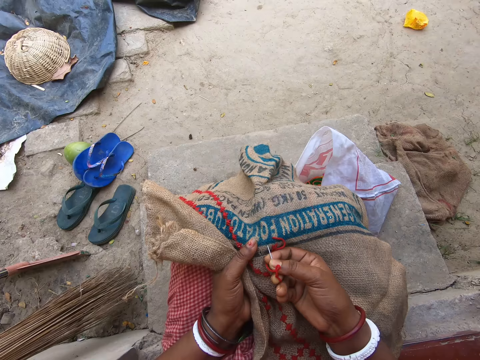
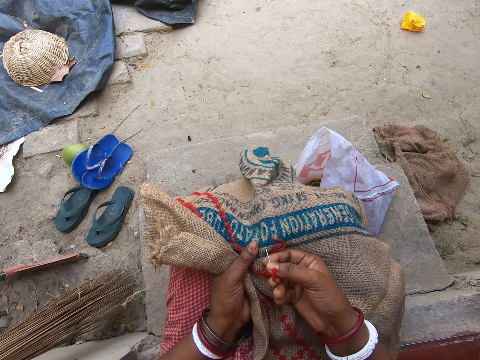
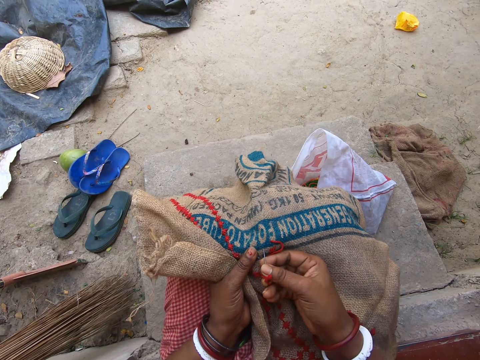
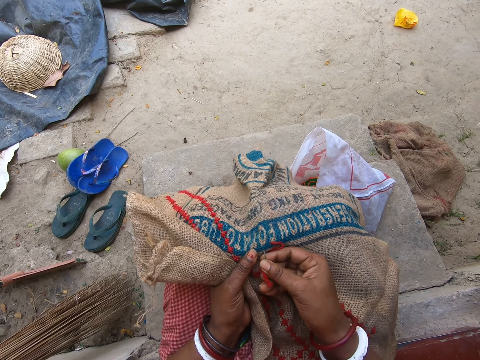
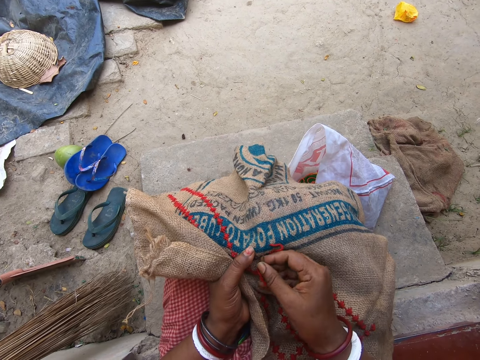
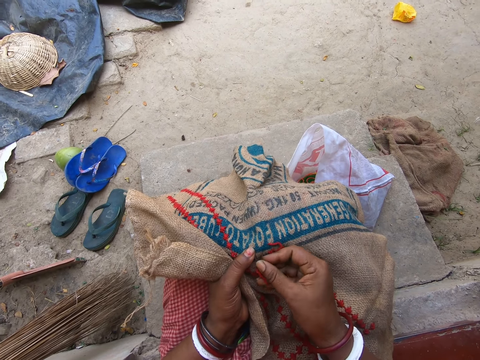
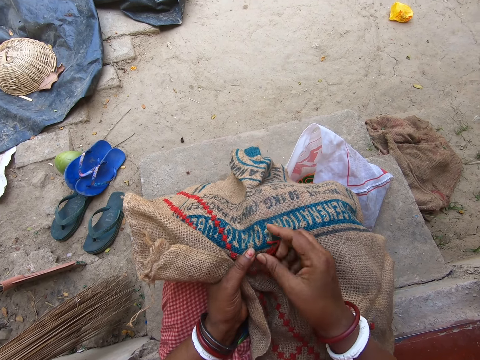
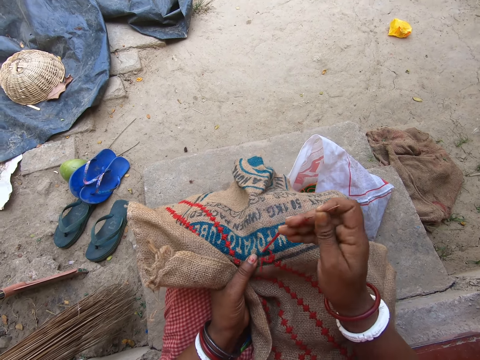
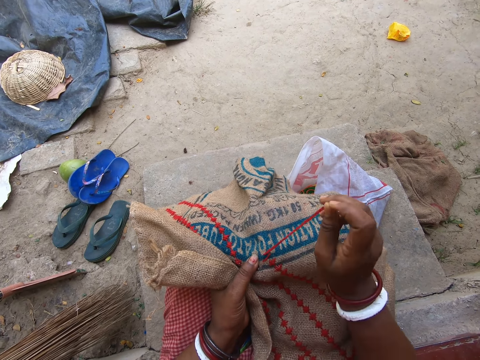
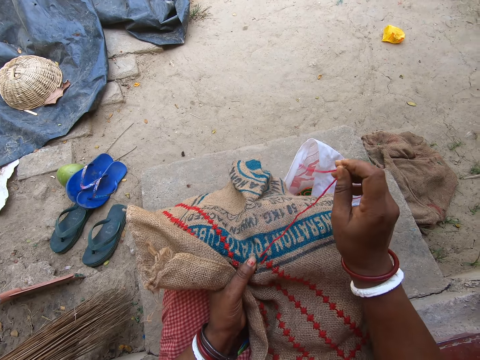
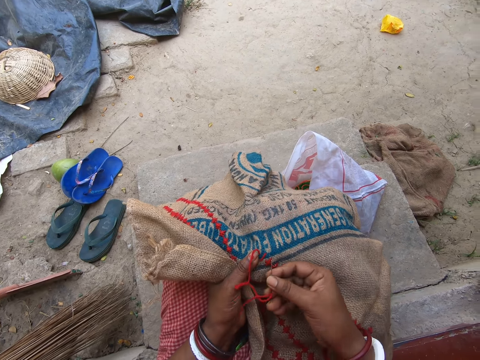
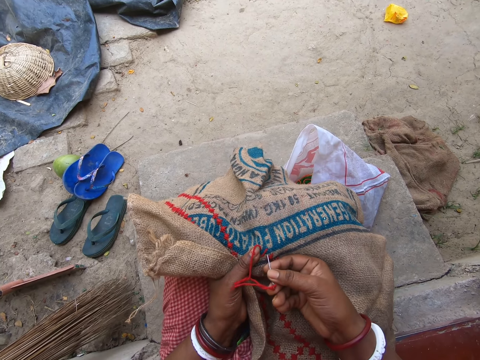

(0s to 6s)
The camera wearer sews on the sack in her left hand on her legs with the threaded needle in her right hand.

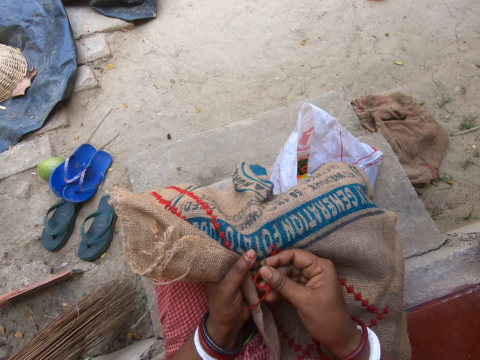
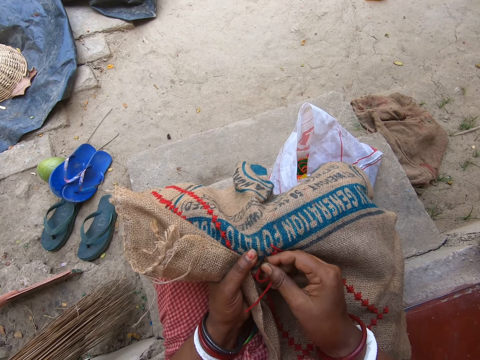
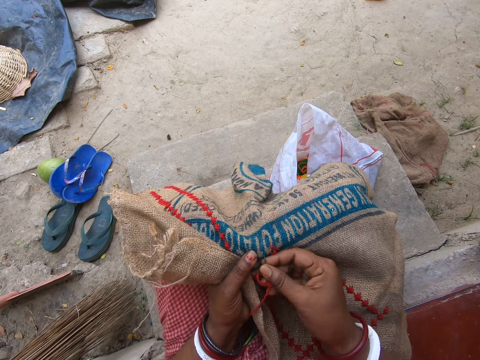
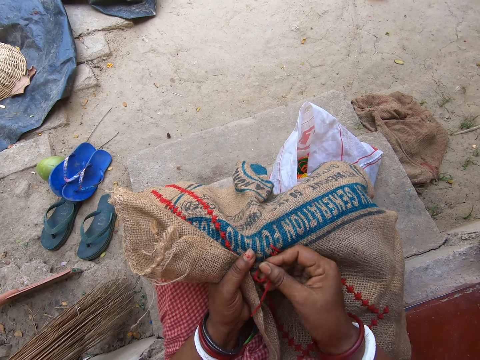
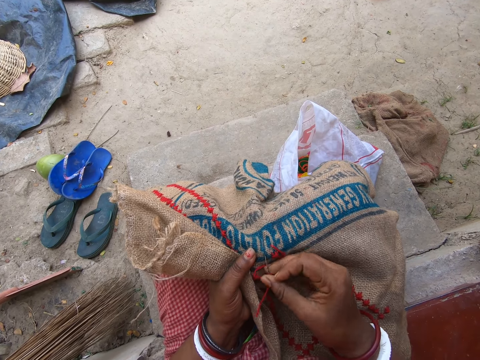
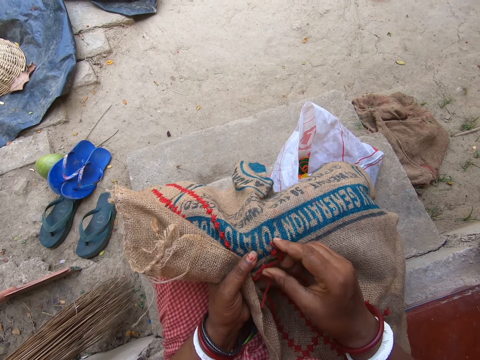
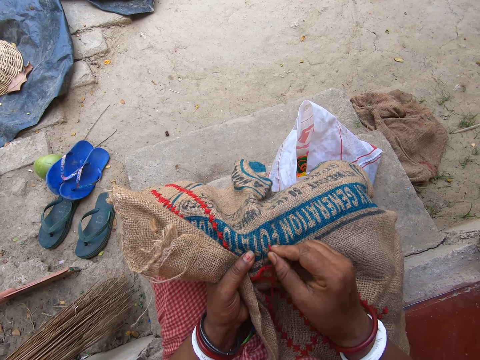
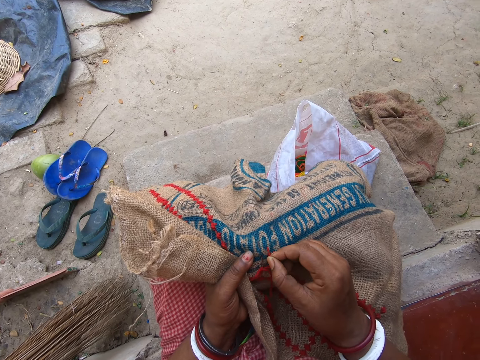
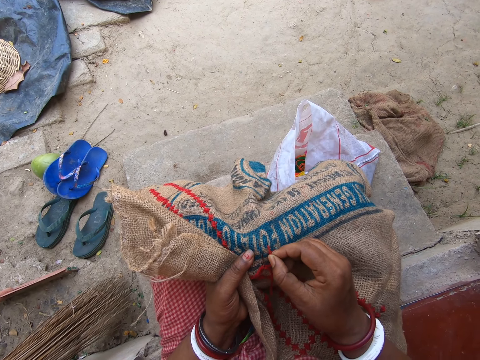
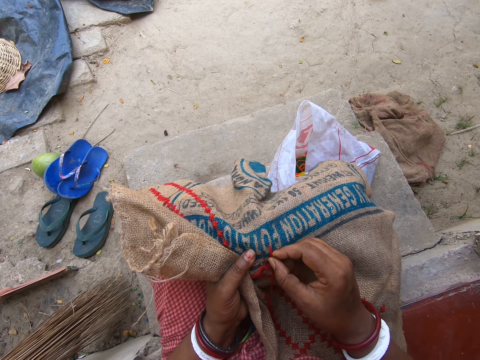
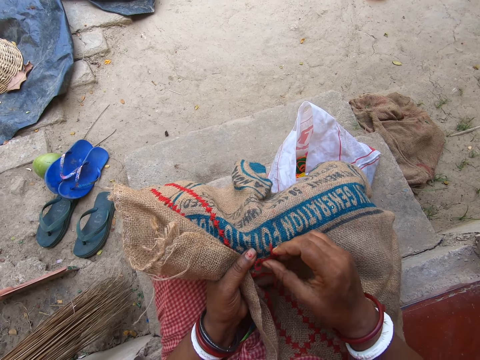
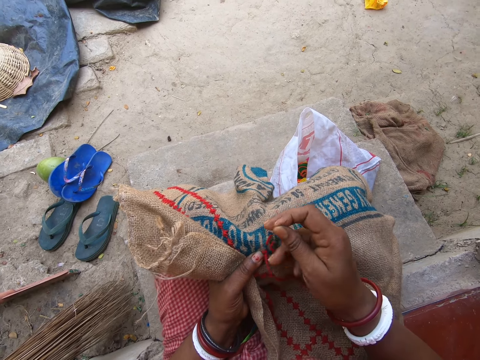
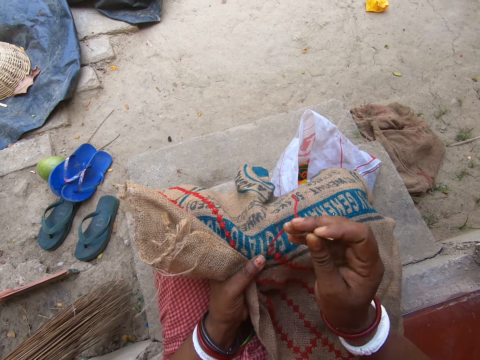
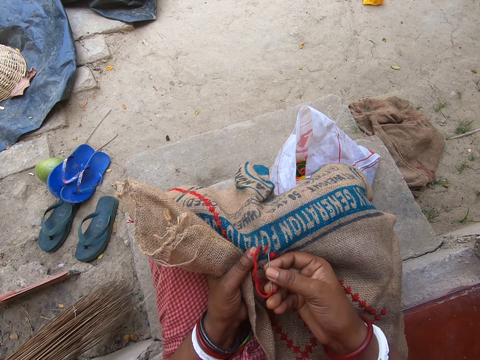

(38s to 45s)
The camera wearer knits the sack with the needle.

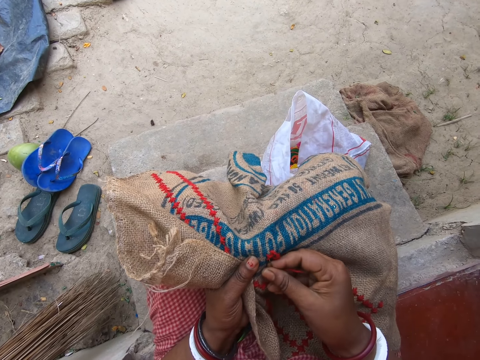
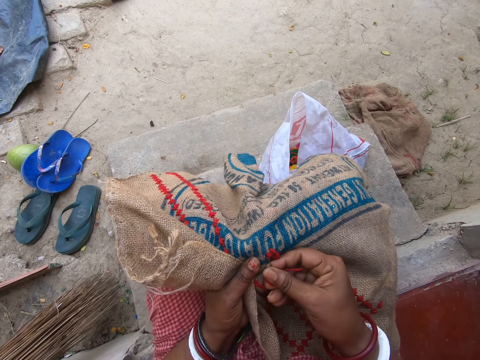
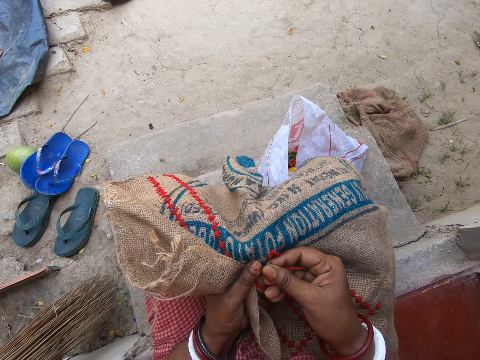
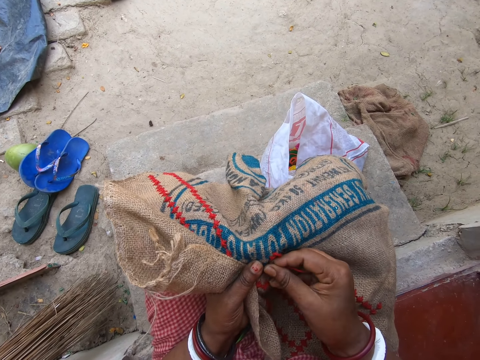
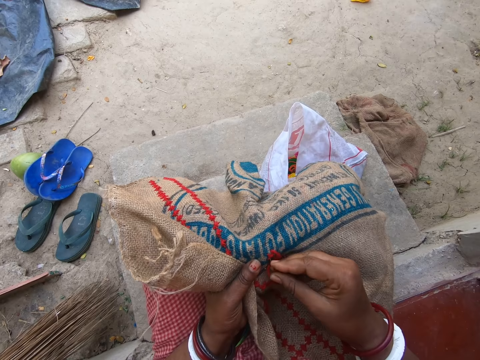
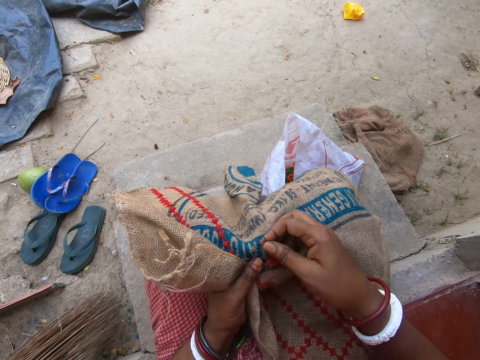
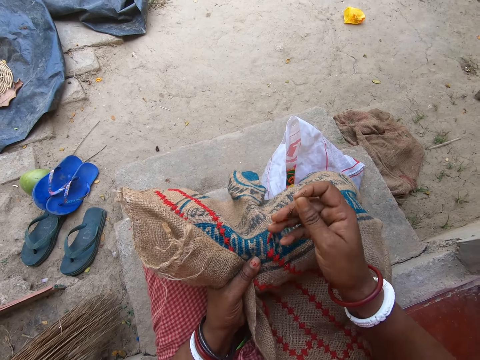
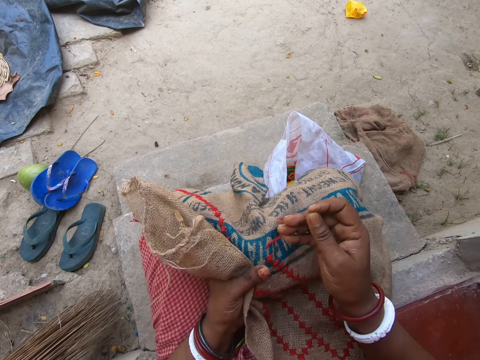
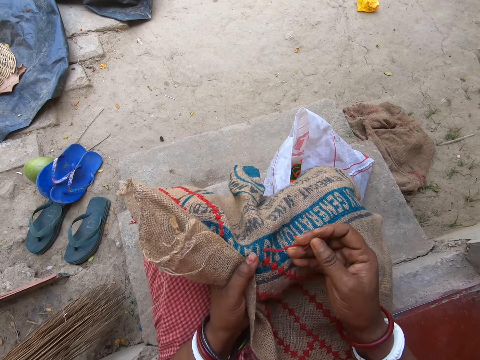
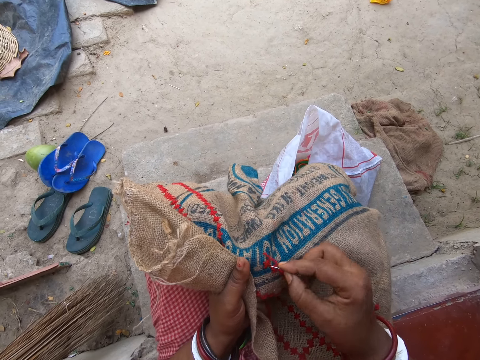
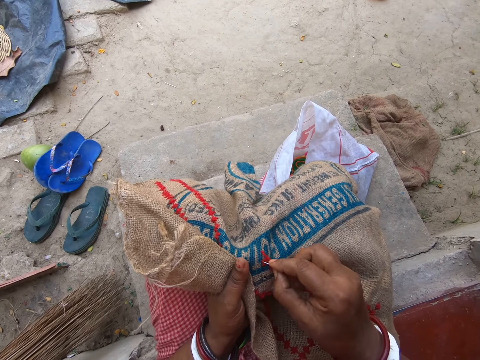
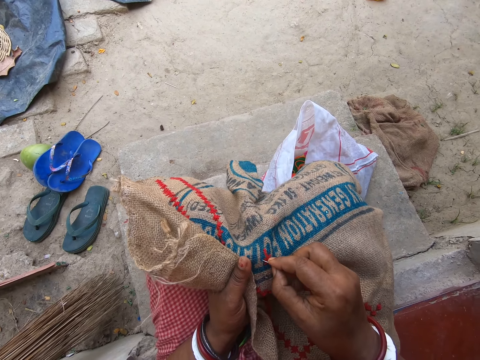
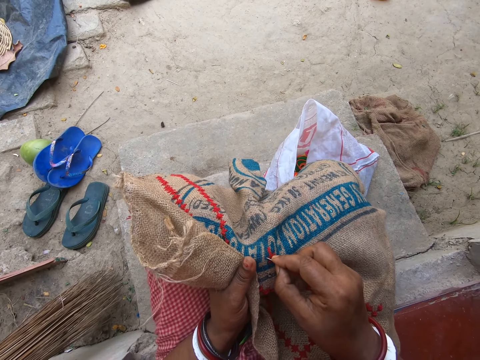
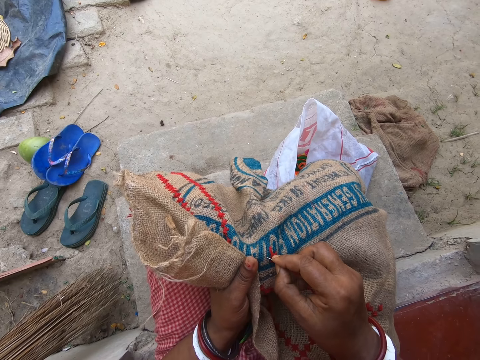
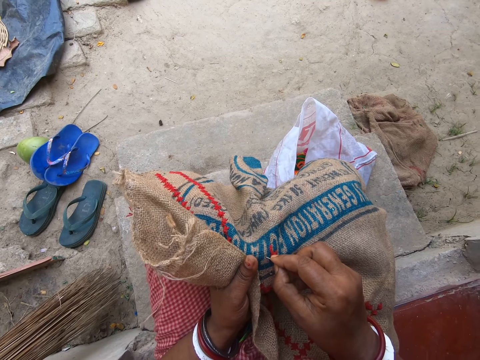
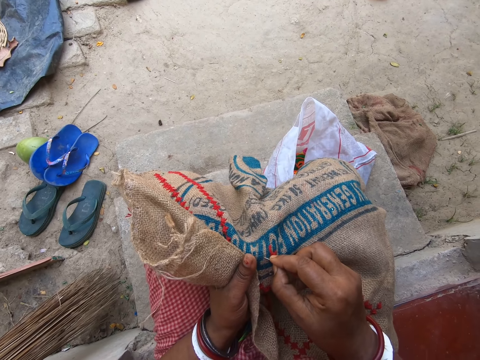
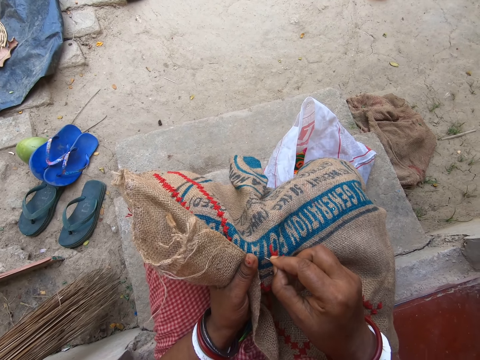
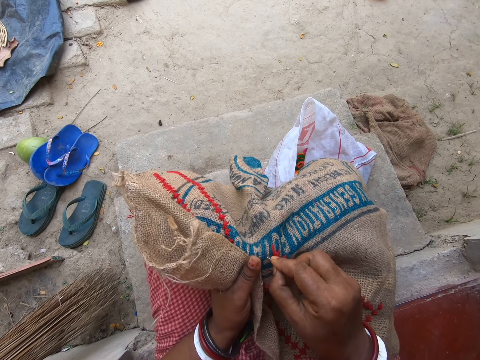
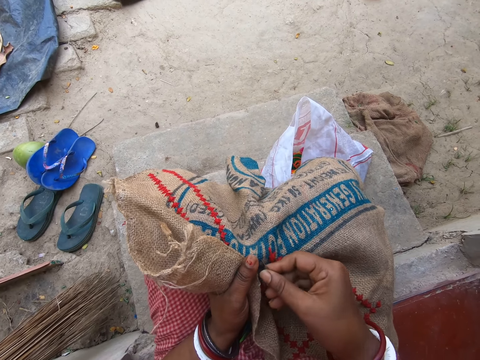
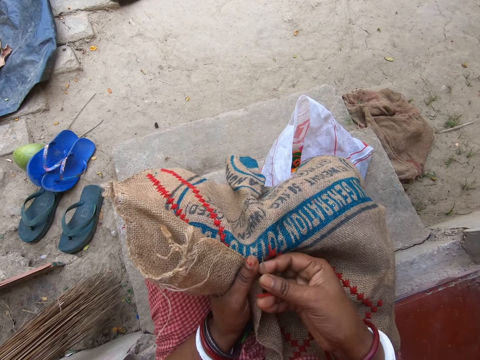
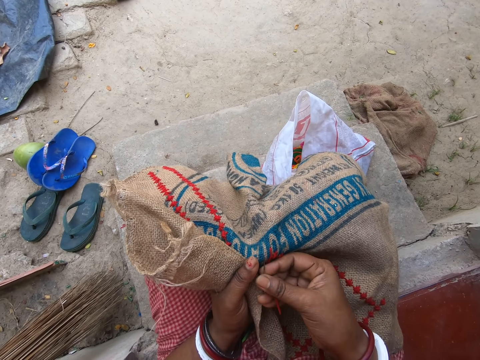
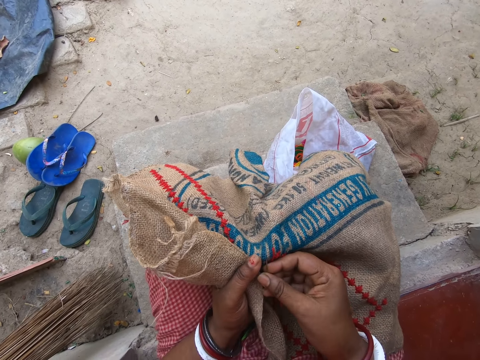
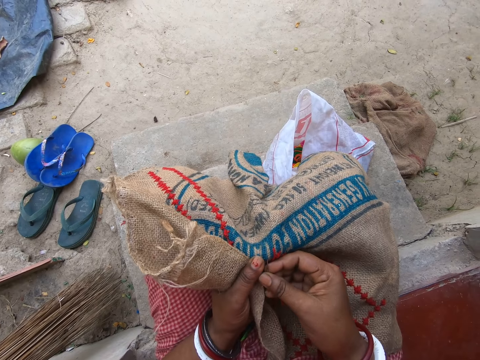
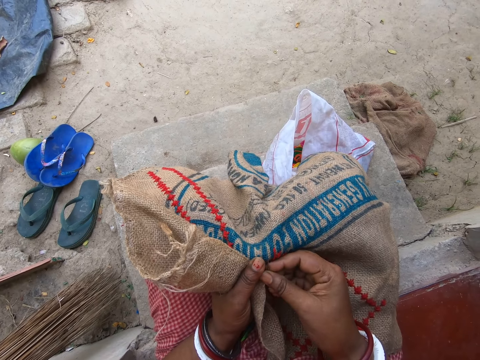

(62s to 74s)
The camera wearer talks to a woman. They knit the sack with the needle.

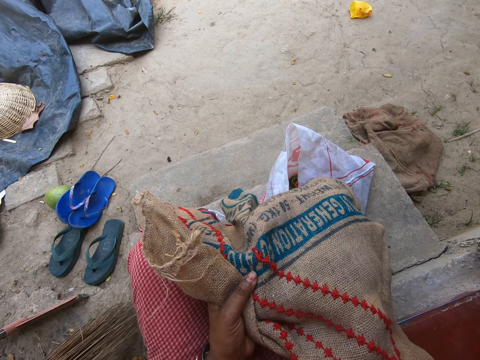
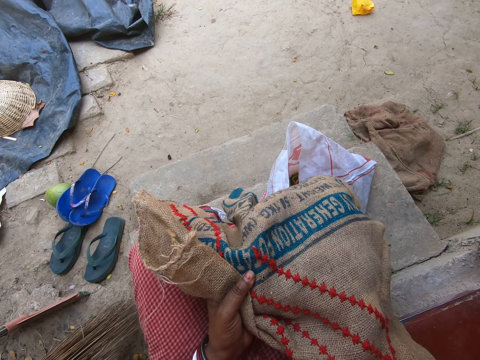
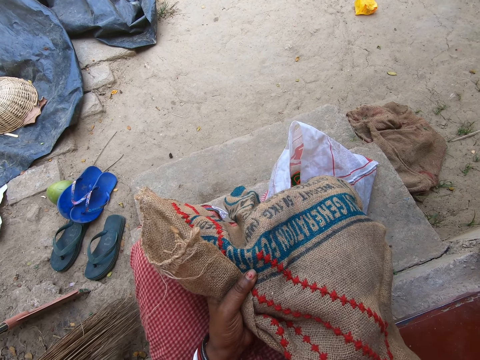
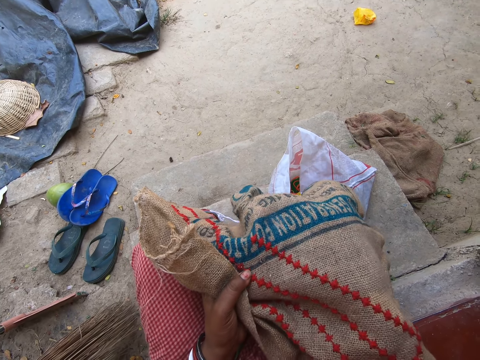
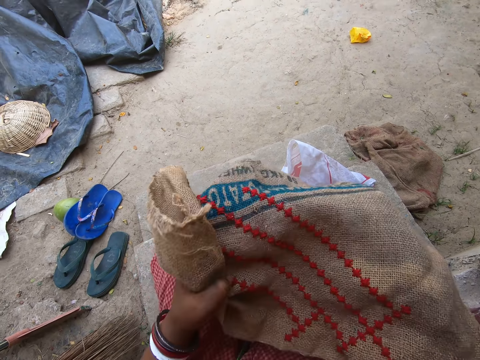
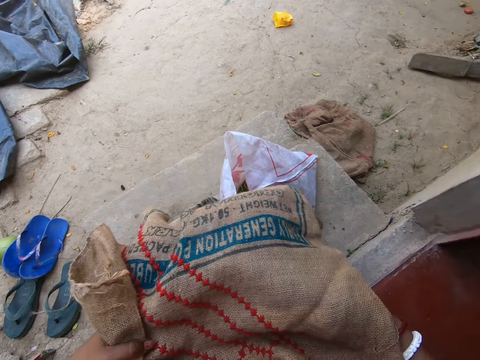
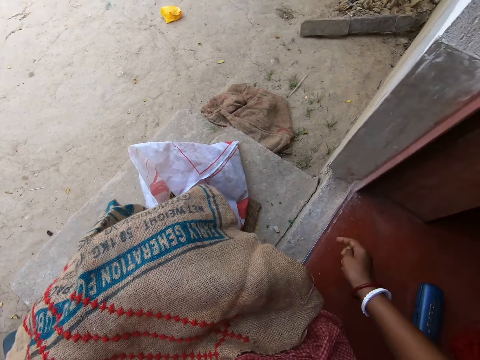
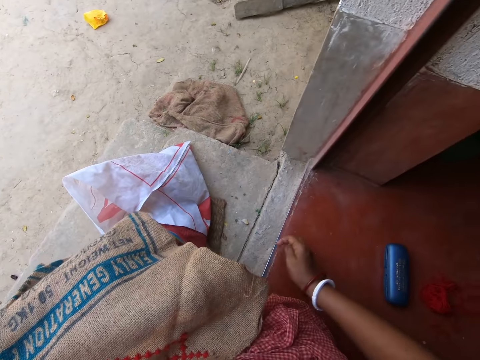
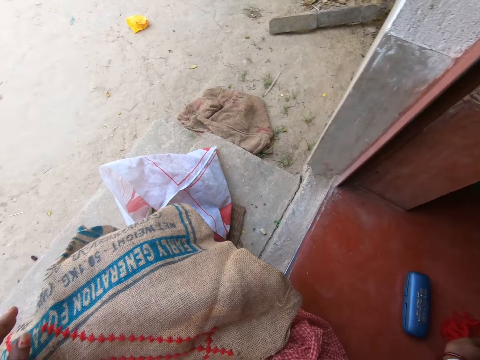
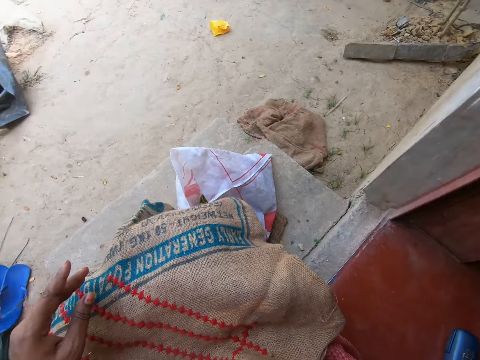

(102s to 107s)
The camera wearer places the sack on her thighs. She adjusts the sack in her left hand on her legs with both hands. She takes a roll of thread from the floor with her right hand. She reaches for the thread.
